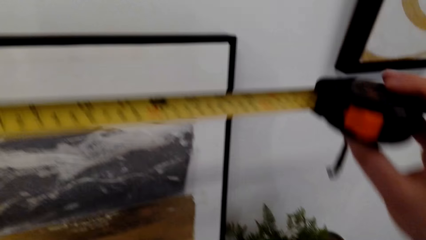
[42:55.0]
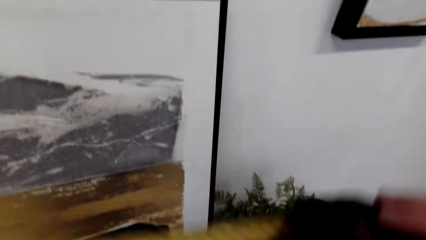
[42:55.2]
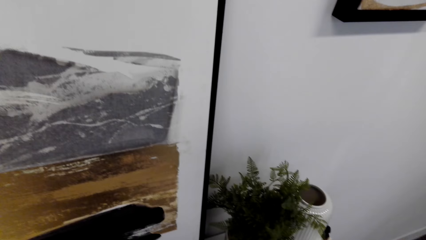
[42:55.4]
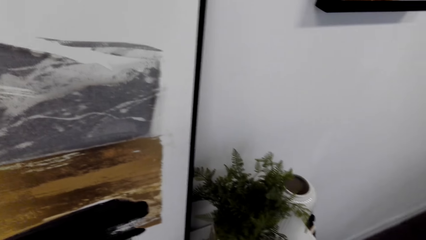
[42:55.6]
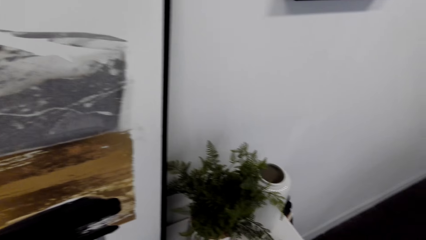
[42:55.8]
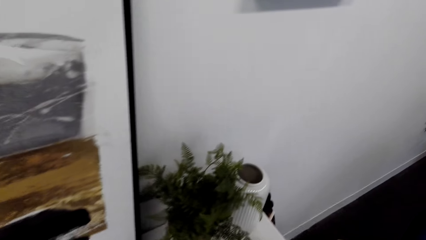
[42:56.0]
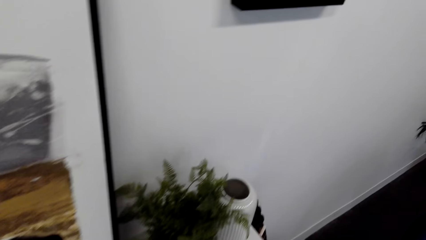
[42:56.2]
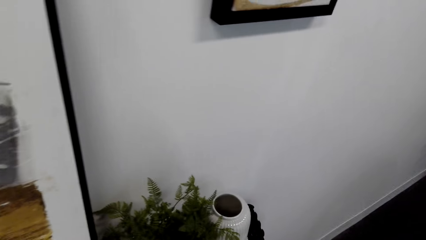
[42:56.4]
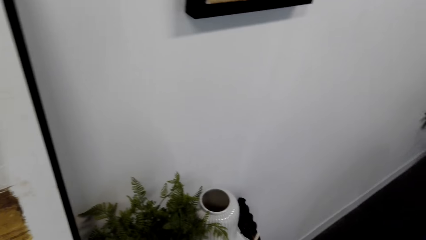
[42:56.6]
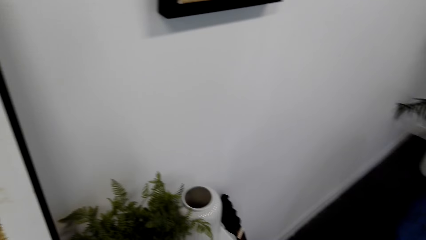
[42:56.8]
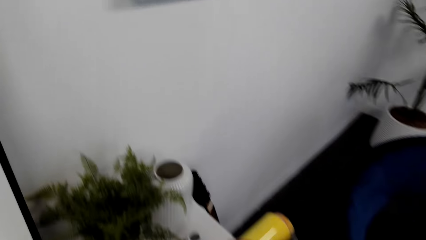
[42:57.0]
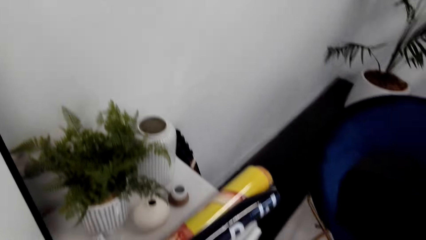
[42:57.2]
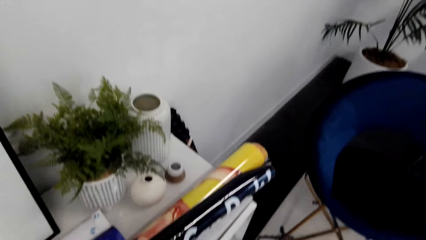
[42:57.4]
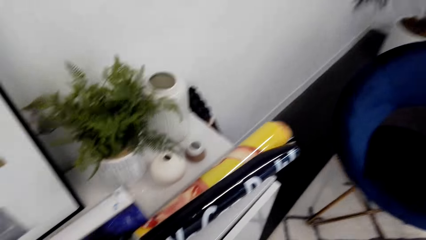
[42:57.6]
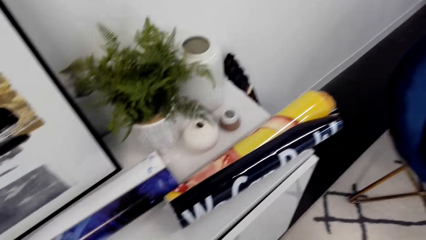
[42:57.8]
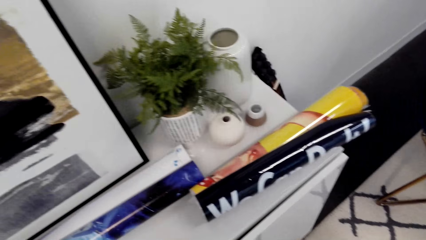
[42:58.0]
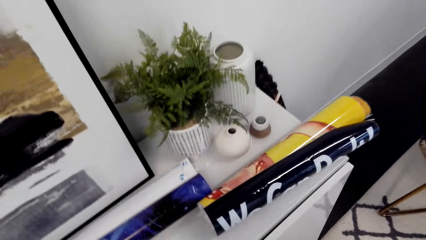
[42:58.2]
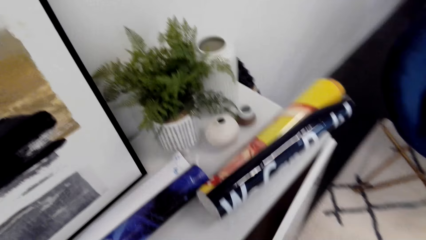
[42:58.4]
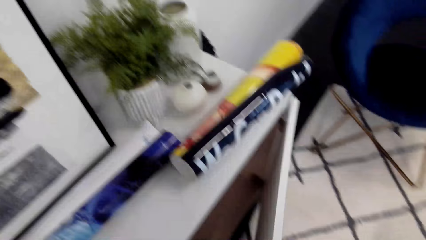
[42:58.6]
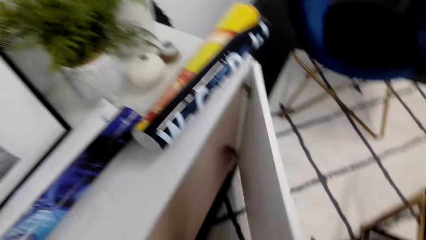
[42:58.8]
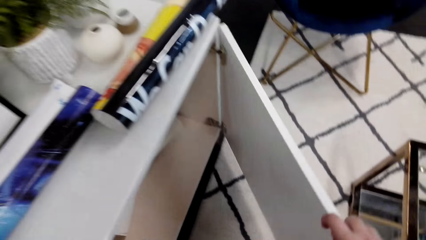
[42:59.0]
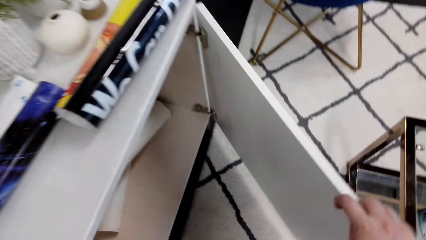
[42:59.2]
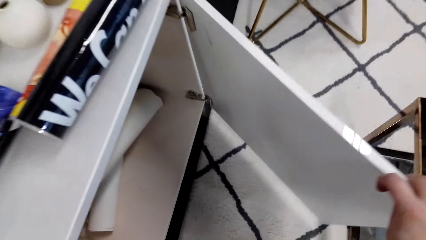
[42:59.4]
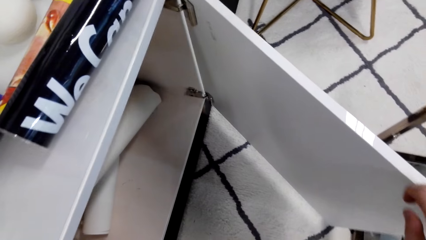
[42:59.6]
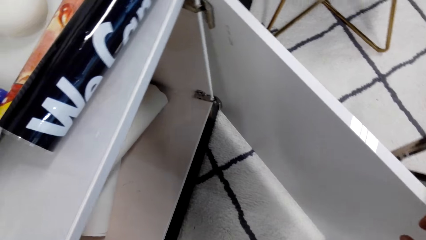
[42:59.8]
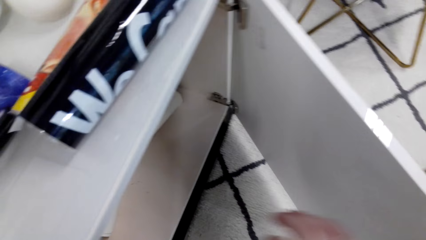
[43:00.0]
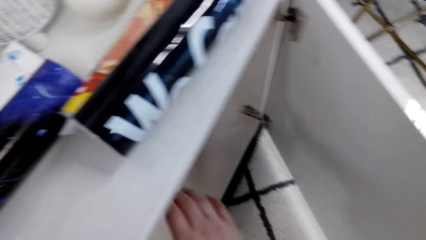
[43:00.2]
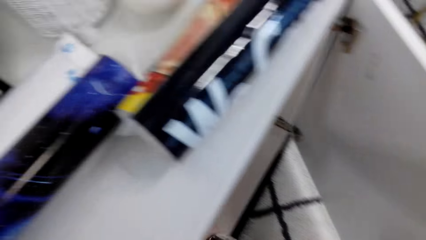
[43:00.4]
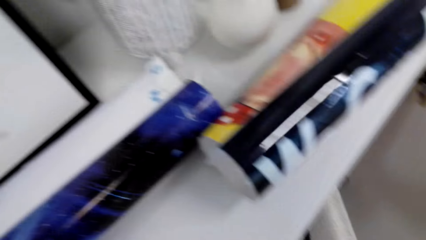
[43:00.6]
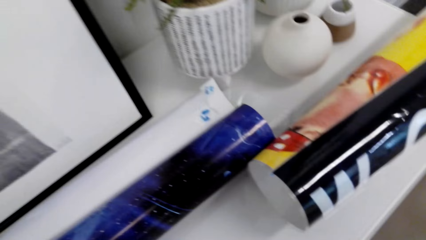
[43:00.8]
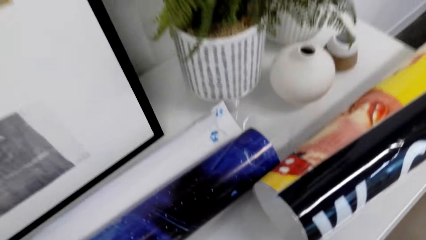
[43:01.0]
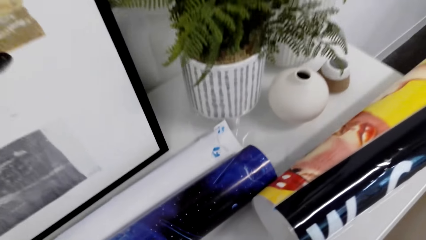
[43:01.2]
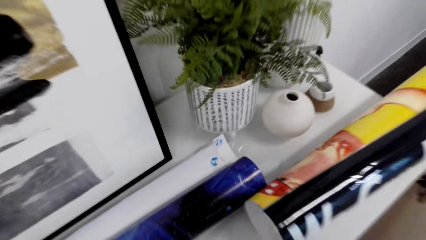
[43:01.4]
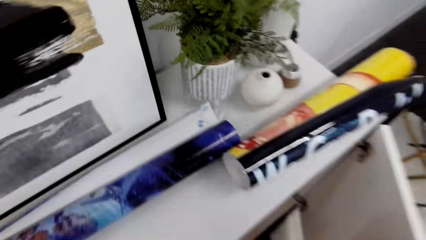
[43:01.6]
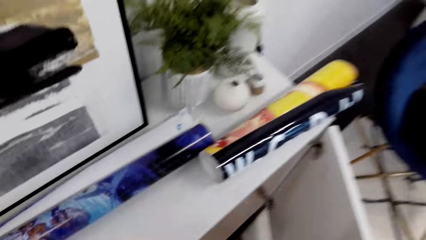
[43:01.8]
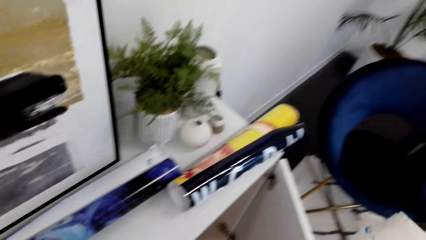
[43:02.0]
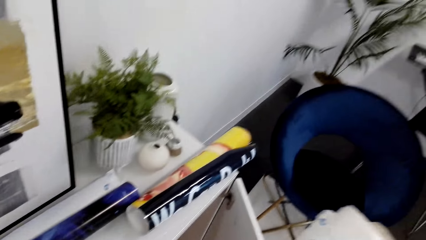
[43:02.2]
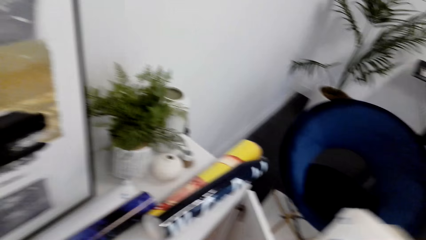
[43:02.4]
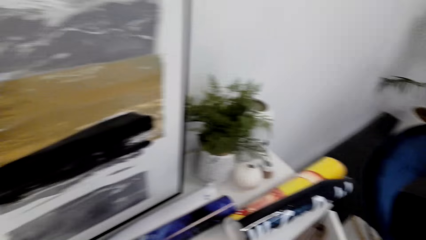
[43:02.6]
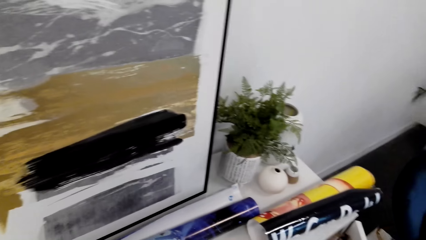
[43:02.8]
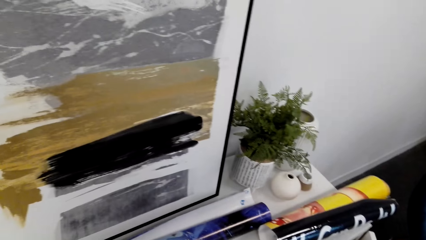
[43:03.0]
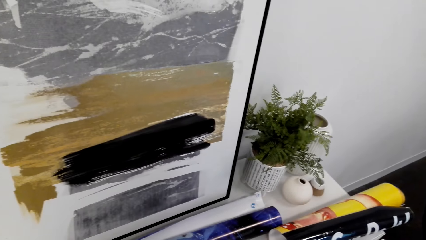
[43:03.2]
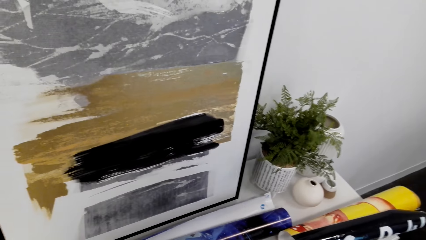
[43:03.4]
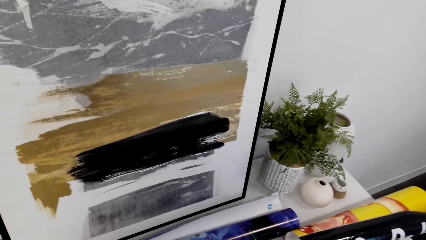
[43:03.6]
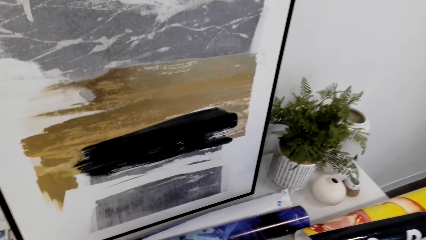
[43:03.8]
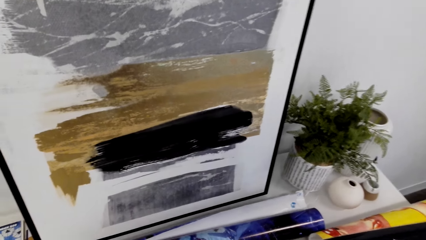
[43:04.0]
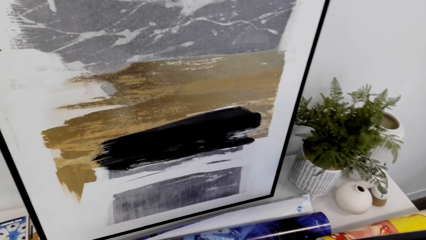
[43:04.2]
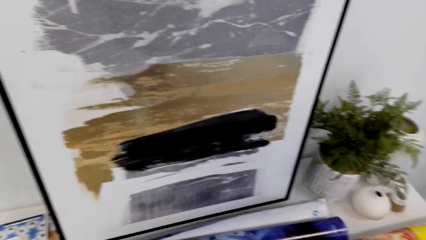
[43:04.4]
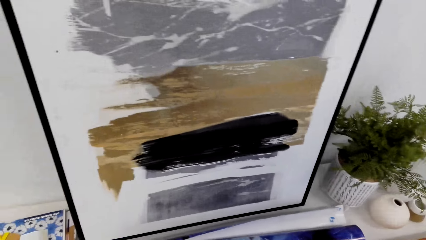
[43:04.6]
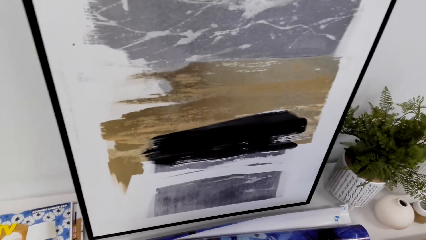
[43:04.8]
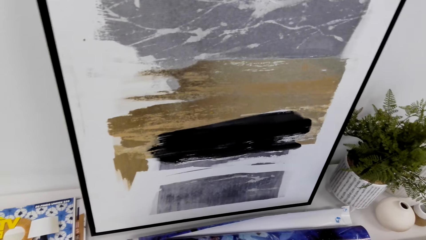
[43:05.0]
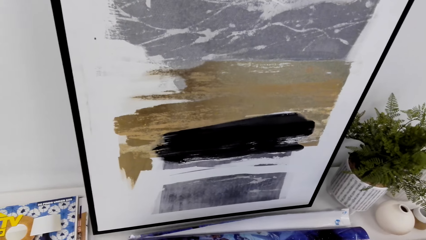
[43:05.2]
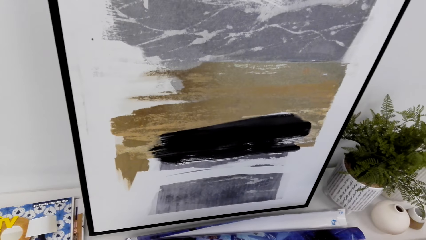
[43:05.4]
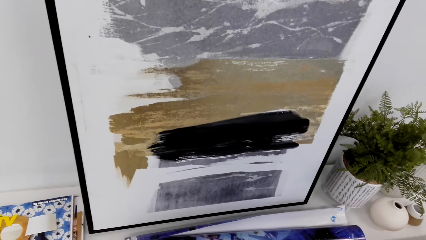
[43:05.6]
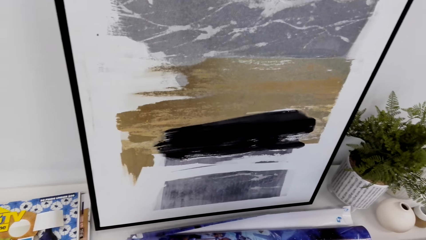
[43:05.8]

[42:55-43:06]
The camera wearer walks in the house. They open the cabinet.

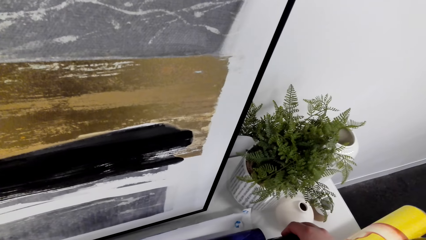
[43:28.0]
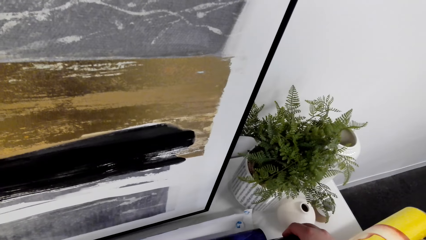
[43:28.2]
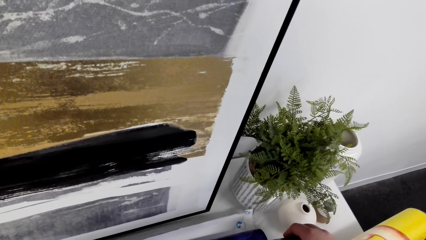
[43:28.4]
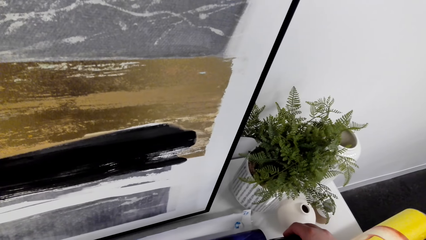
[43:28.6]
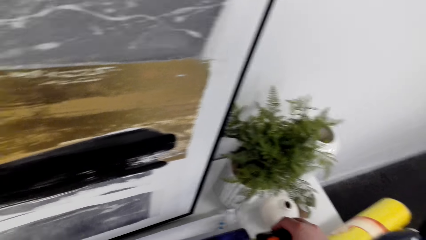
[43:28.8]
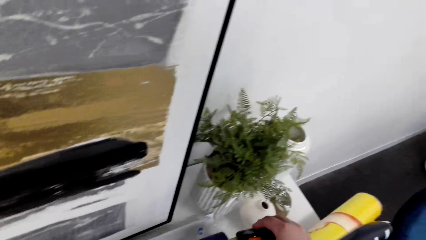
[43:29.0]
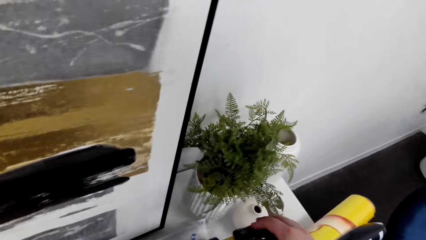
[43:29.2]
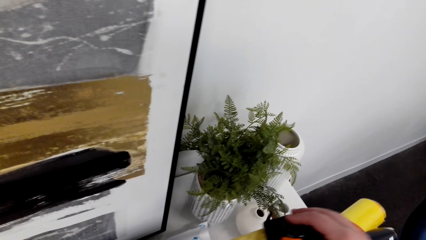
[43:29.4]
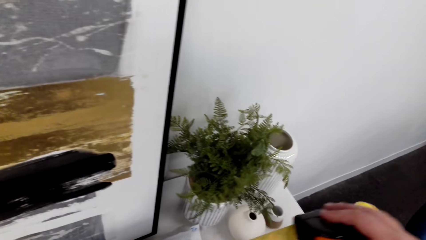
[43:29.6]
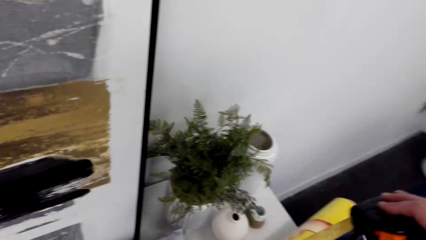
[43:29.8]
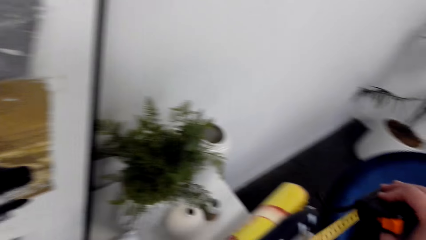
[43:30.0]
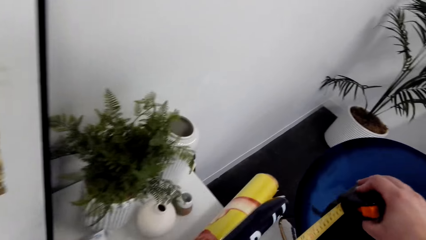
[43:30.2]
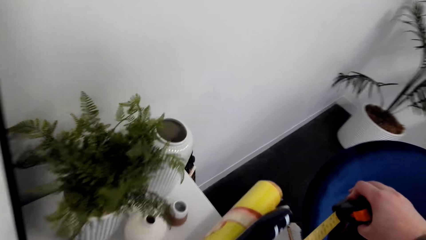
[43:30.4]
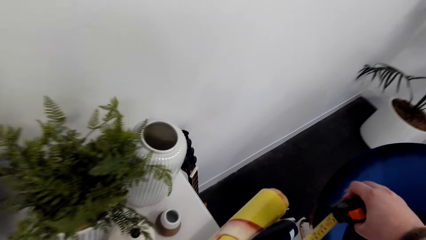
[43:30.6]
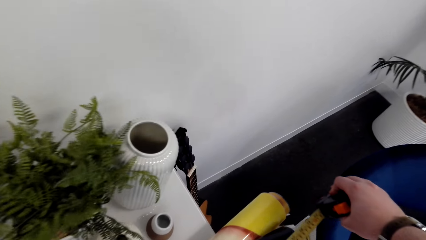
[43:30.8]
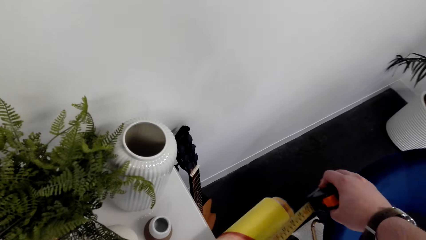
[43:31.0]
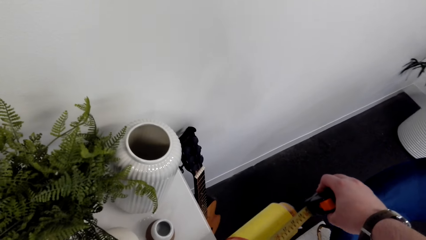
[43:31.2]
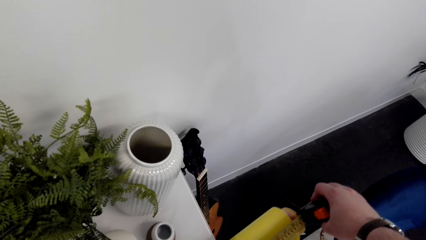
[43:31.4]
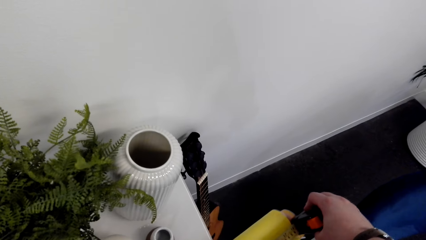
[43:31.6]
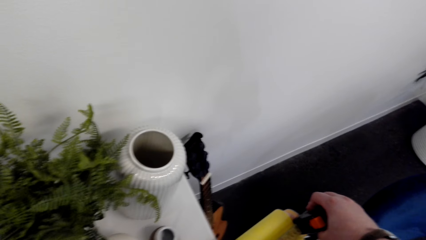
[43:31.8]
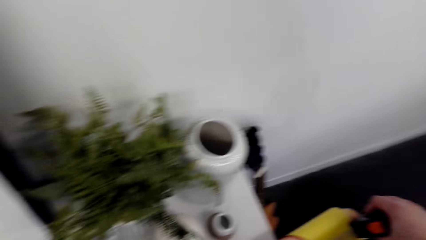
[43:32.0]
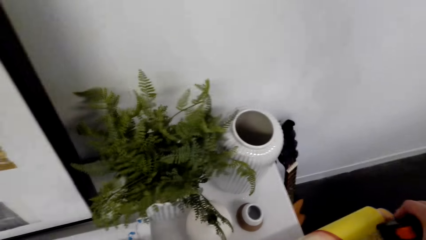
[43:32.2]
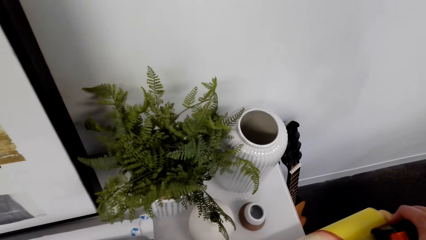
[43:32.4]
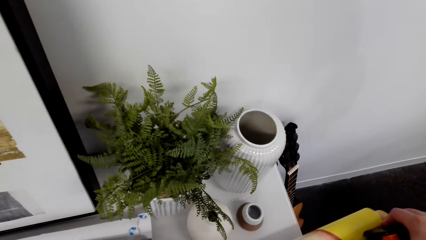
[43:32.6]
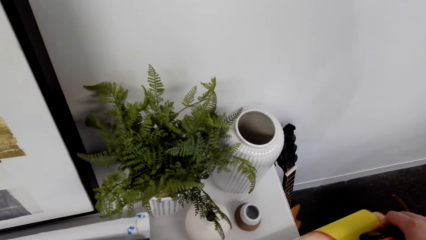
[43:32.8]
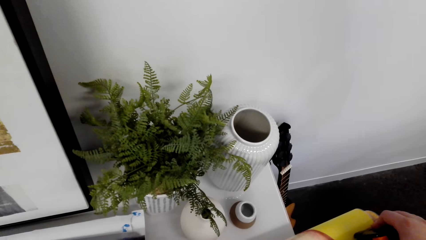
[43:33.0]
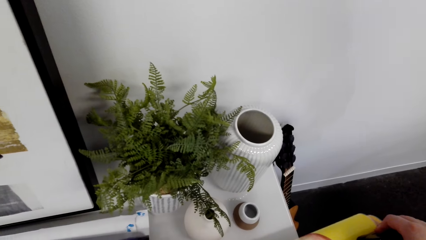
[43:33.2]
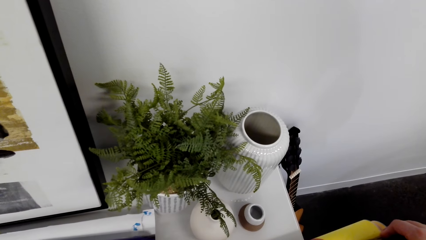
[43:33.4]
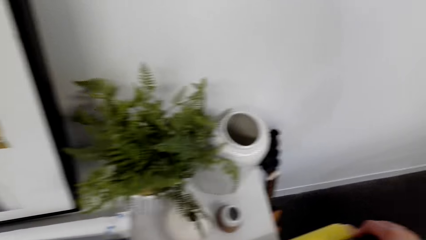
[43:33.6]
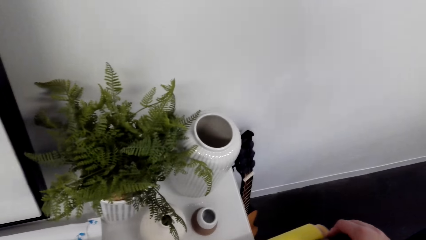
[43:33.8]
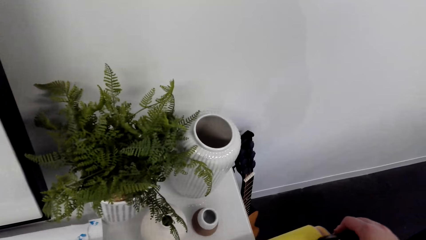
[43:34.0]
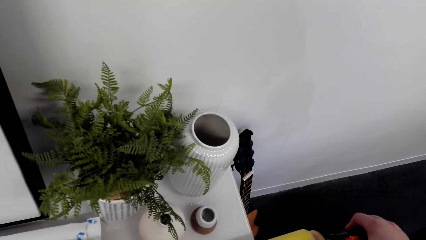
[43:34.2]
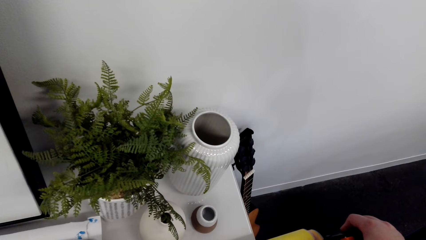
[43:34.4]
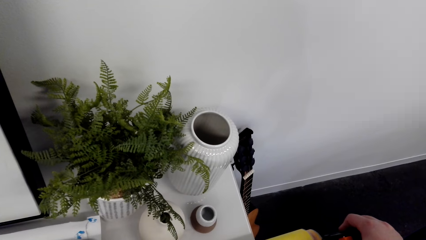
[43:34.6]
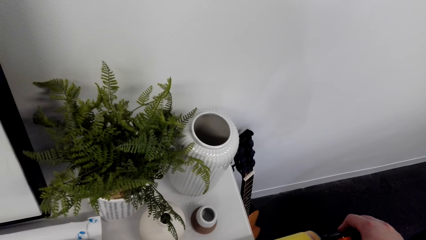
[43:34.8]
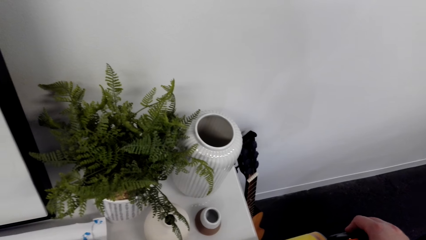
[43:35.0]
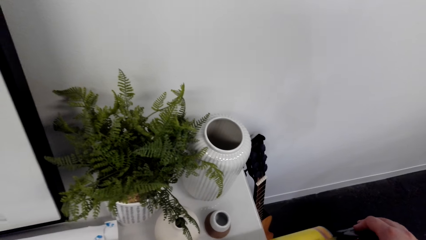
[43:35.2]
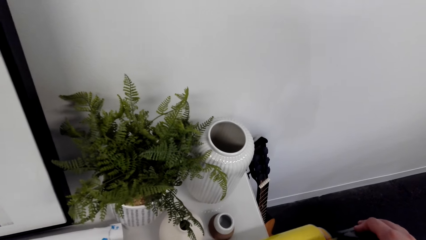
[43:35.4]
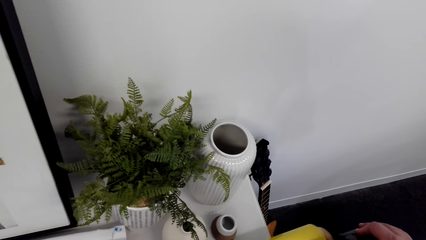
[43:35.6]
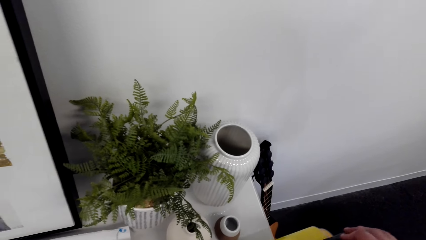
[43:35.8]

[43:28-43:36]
The camera wearer rolls the paper.
